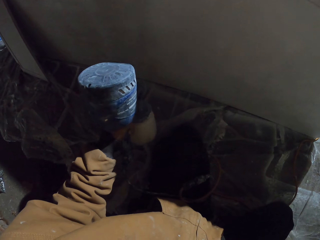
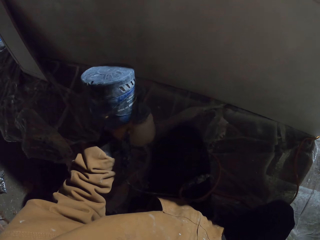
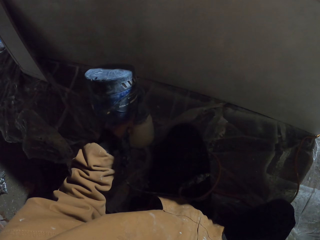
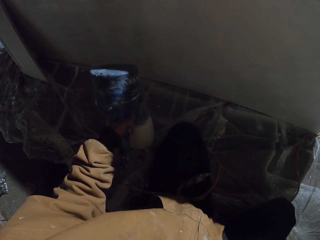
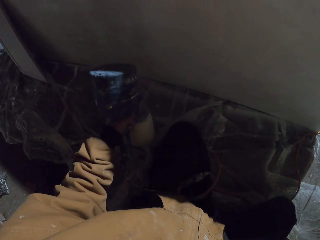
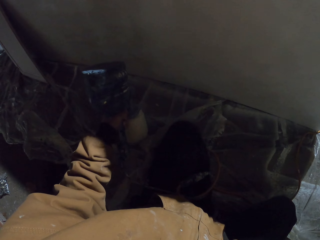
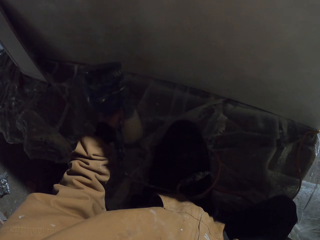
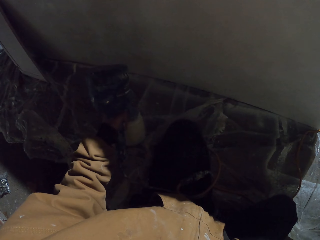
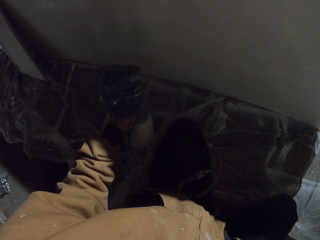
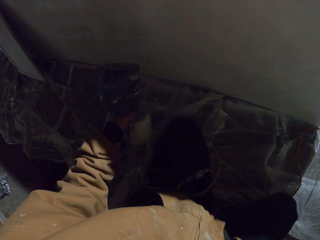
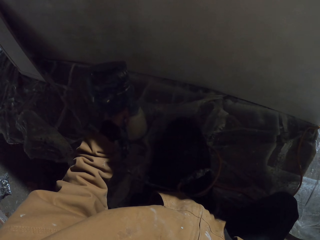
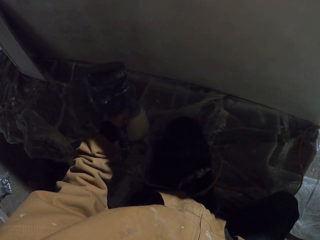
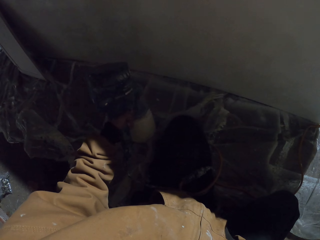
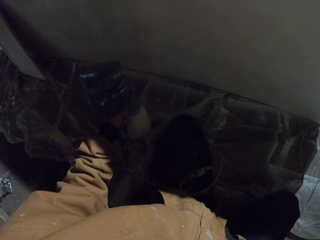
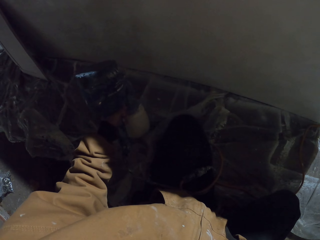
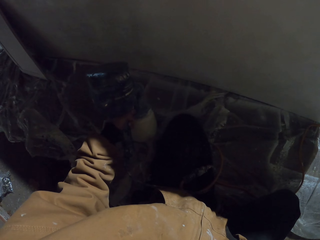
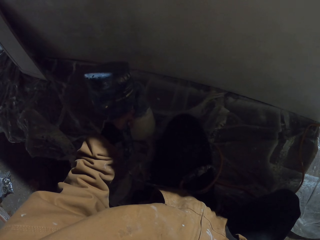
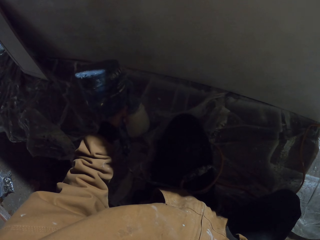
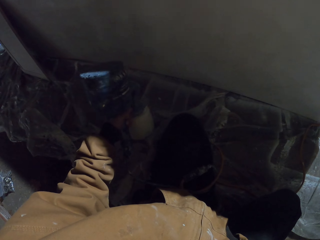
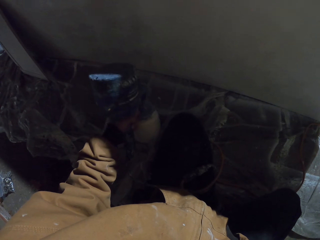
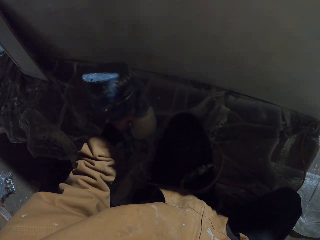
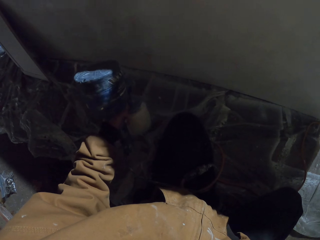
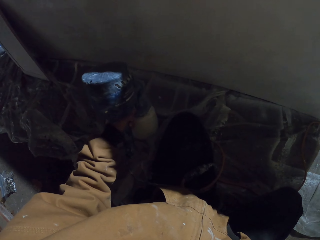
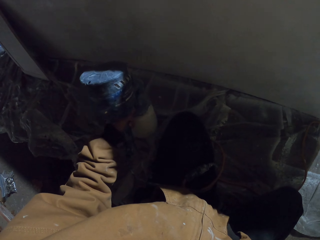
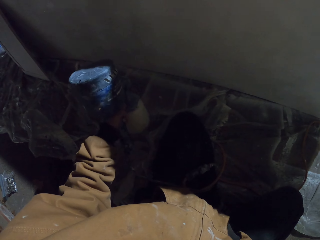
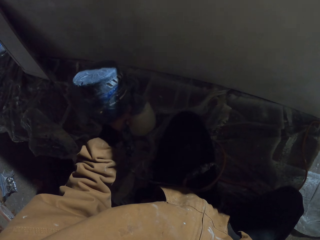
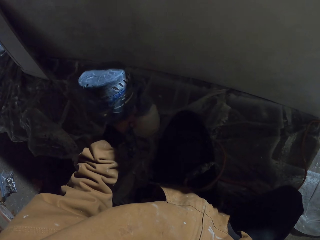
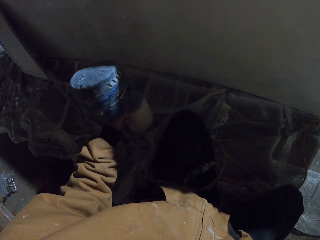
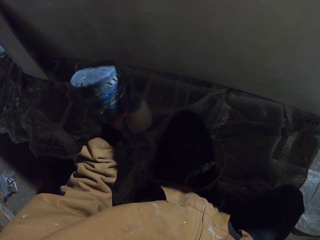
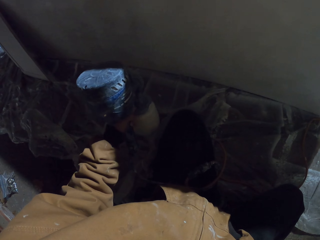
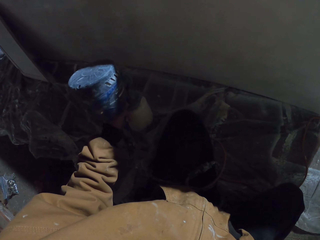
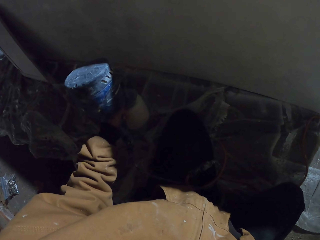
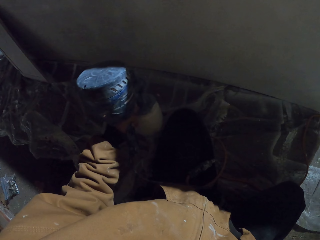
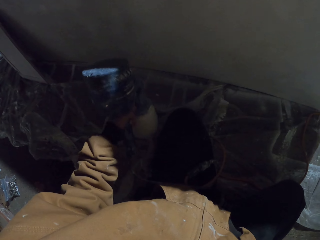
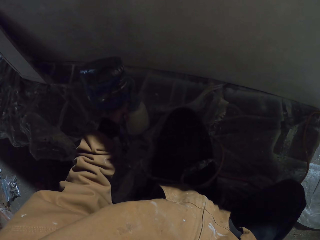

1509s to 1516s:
The camera wearer continues spraying the wood using a sprayer.

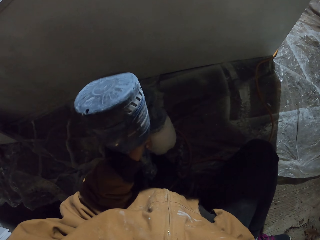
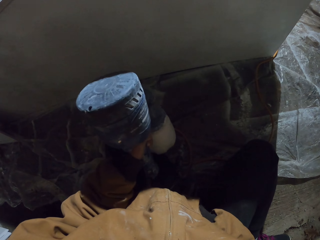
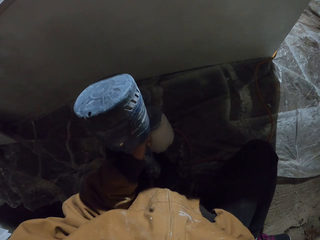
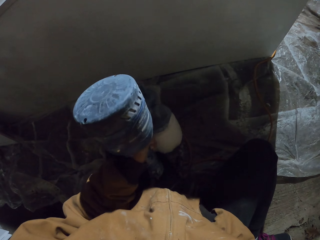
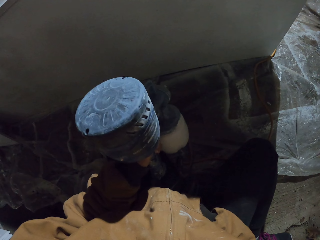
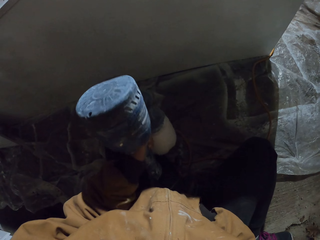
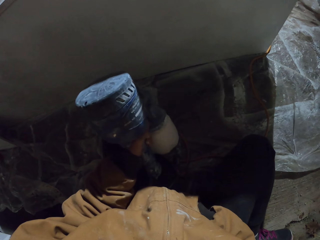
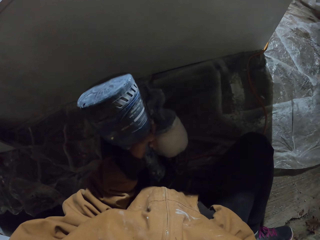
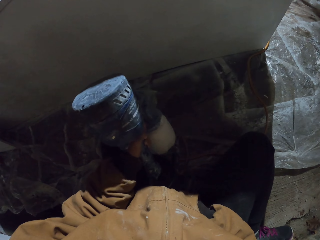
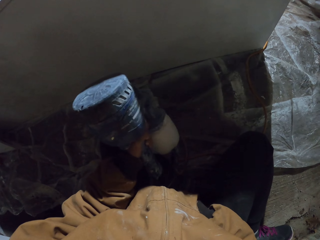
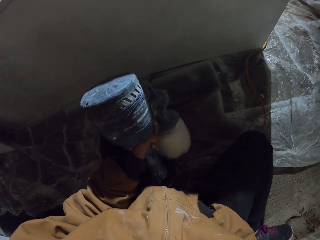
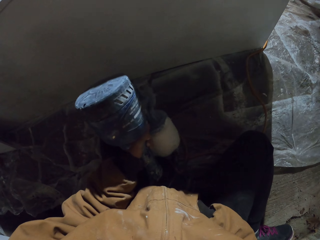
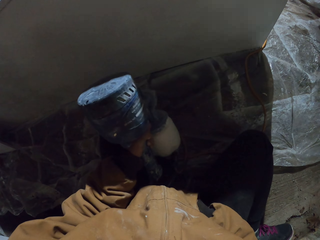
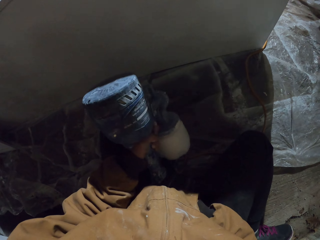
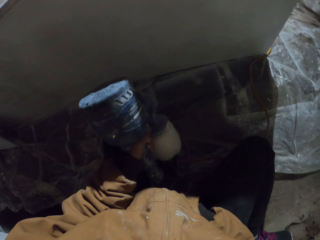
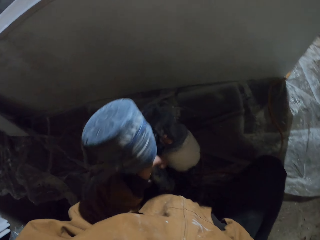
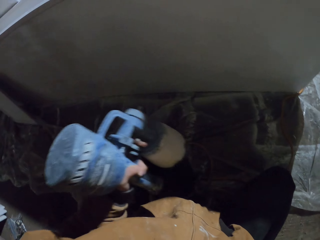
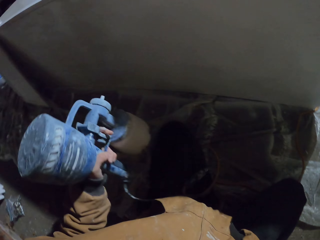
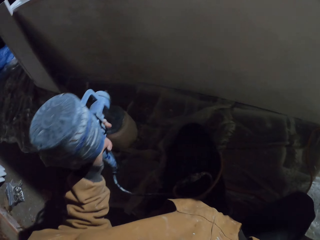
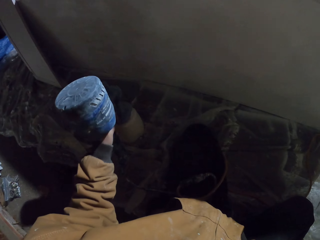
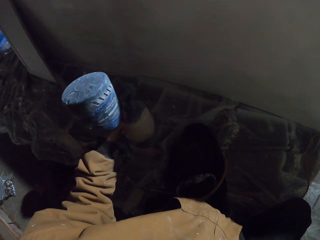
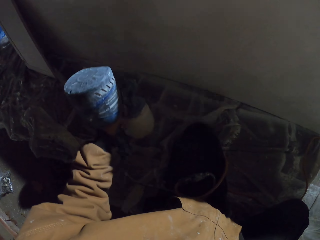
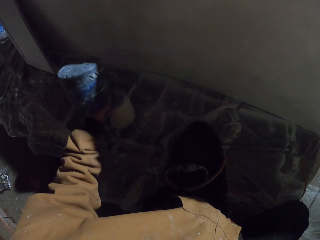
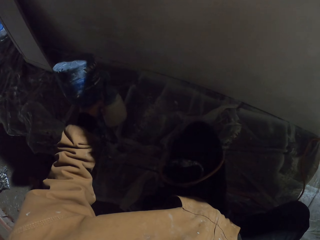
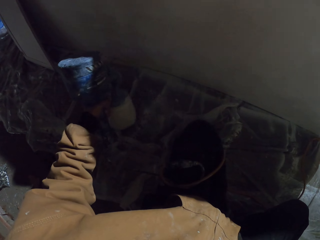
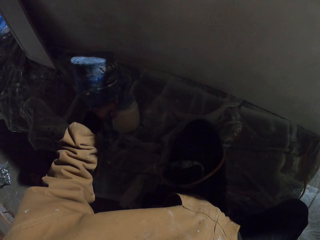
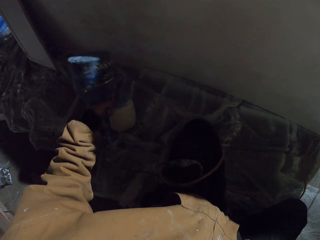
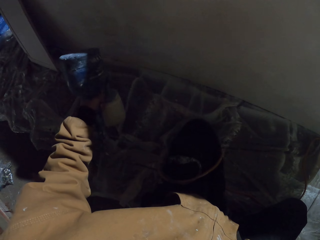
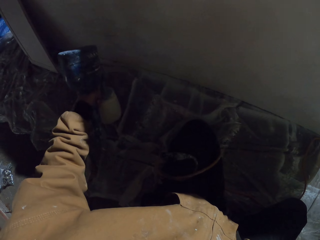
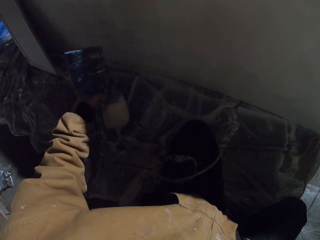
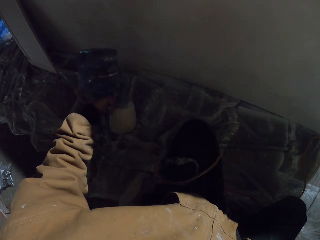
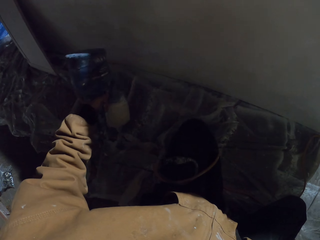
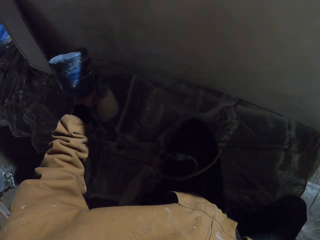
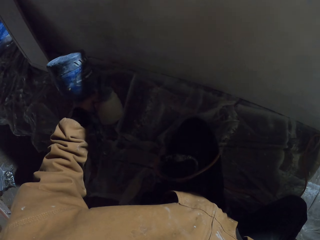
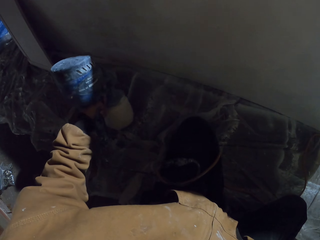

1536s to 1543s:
The camera wearer continues spraying the wood using a sprayer.

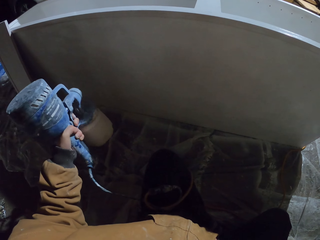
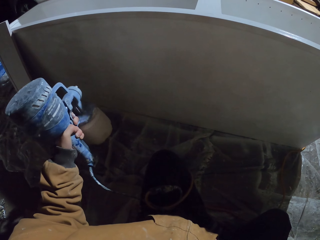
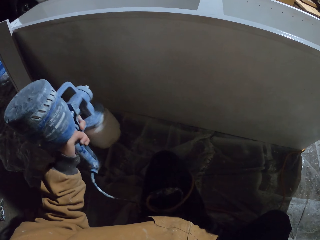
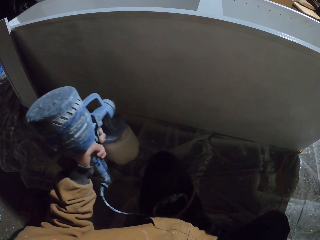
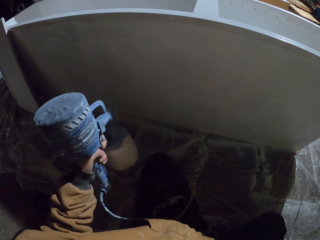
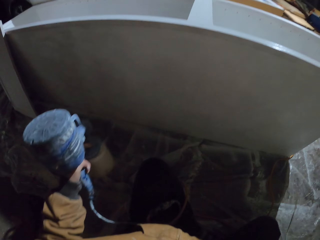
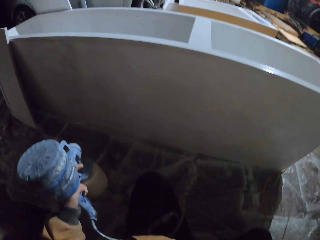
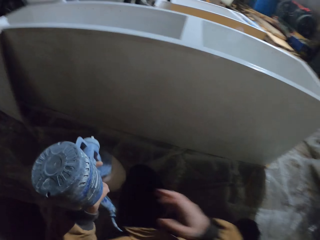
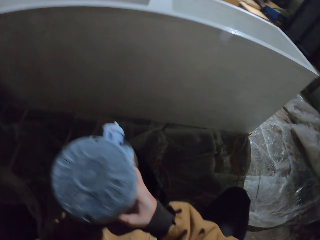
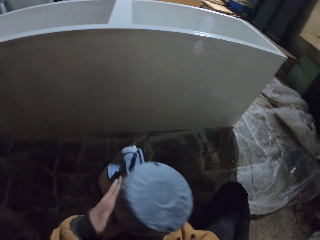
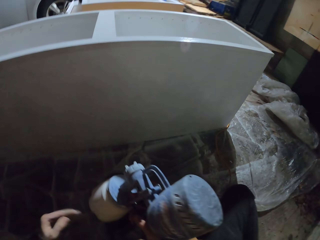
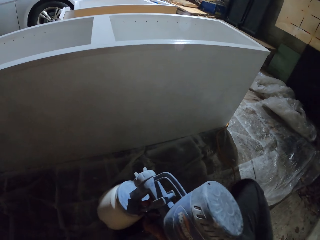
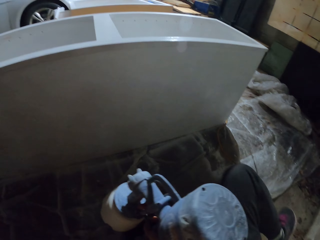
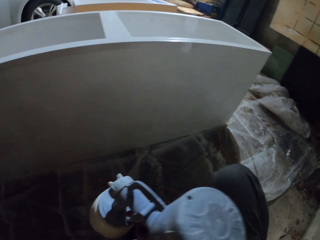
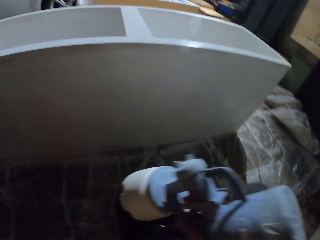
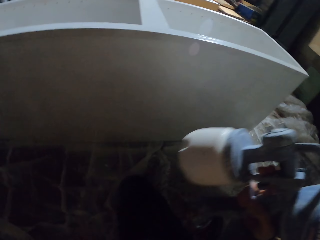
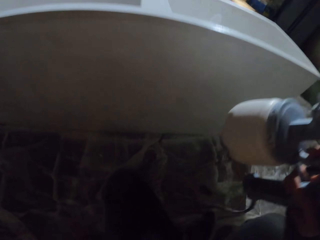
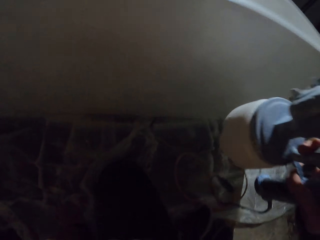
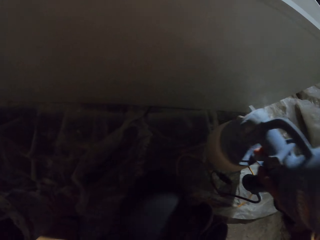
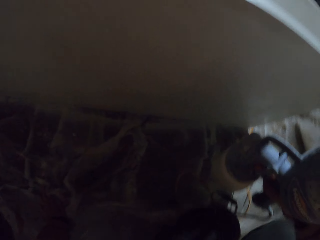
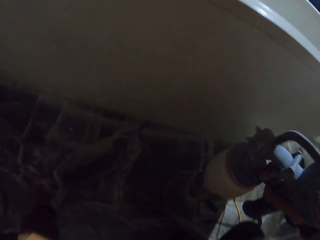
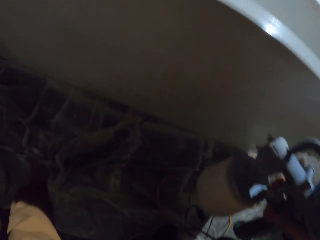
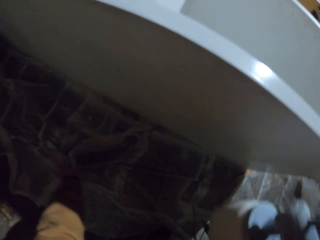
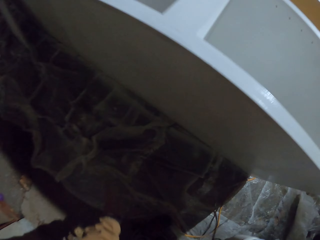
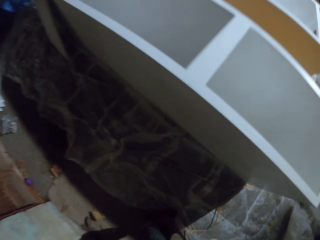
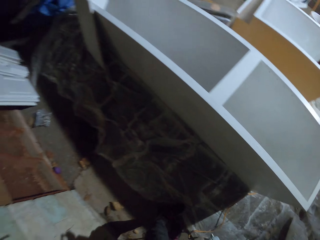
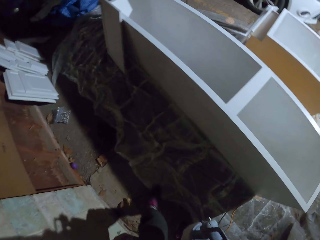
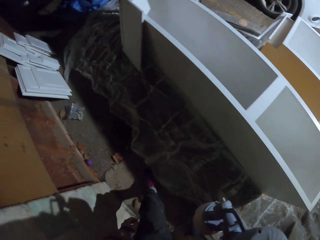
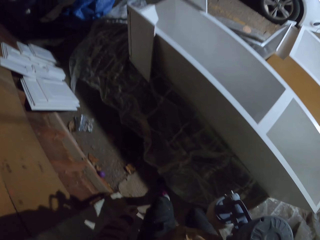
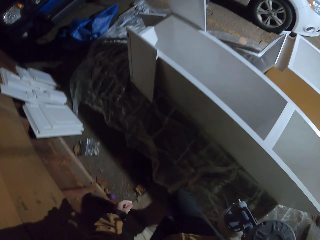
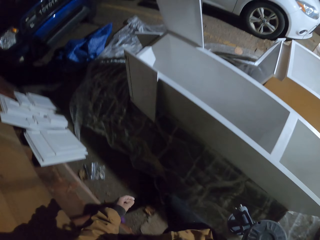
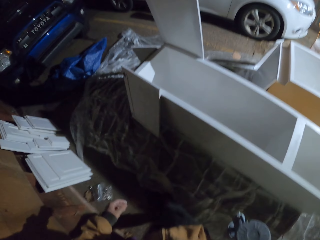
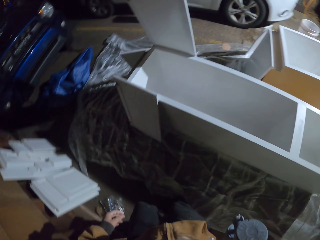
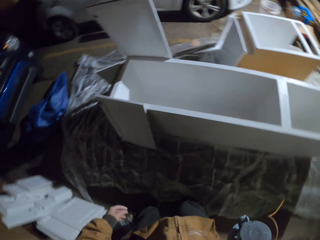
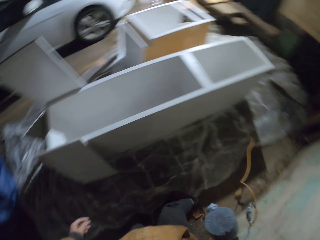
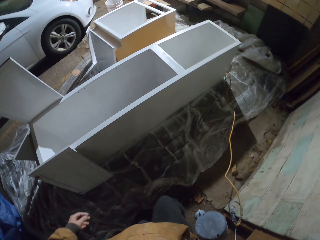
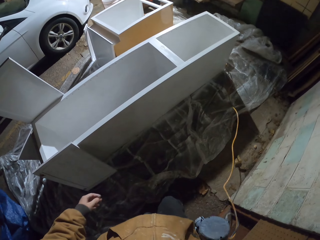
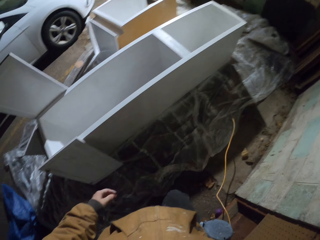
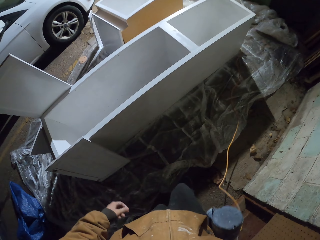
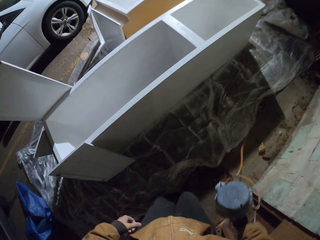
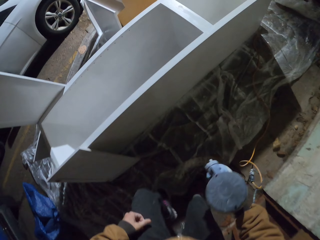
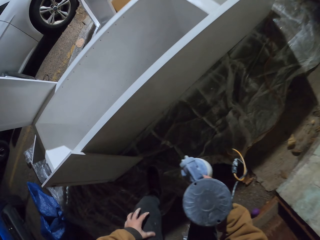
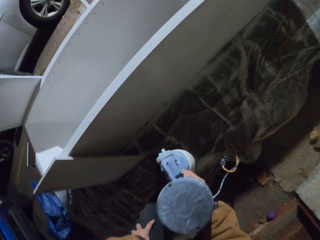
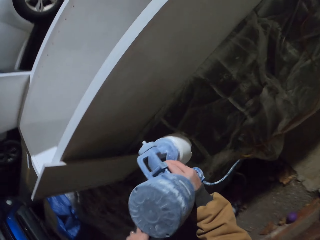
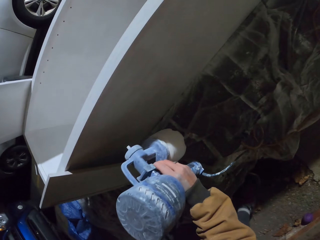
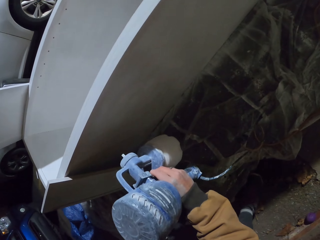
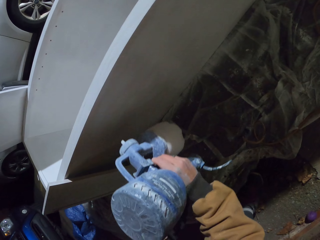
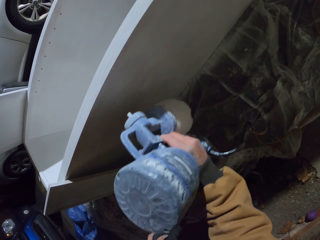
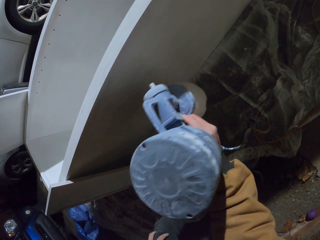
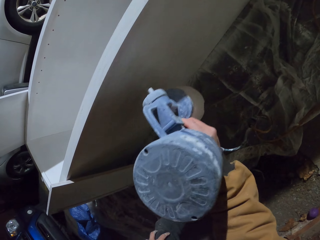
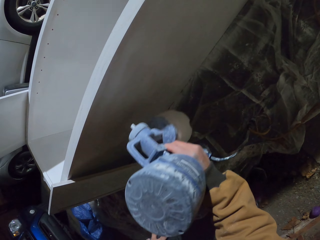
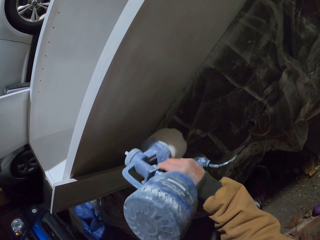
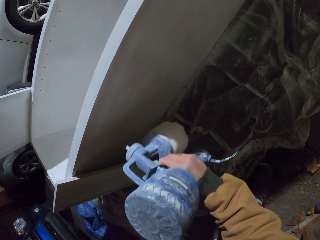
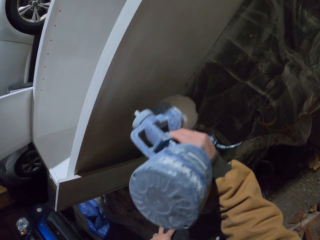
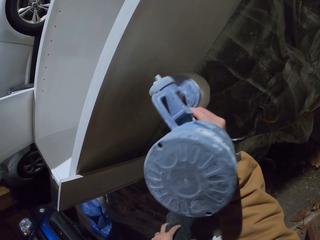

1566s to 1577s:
The camera wearer places the spray paint gun in his right hand. He stands up. He walks to the other side of the closet. He moves towards the closet. He paints the closet with the spray paint gun.
